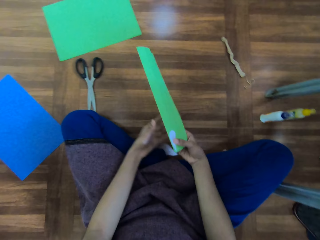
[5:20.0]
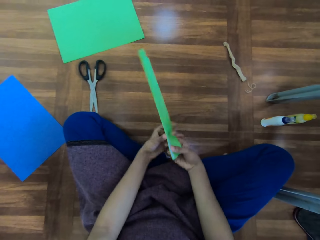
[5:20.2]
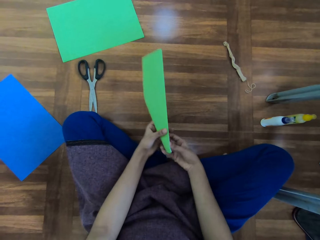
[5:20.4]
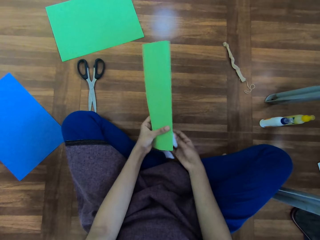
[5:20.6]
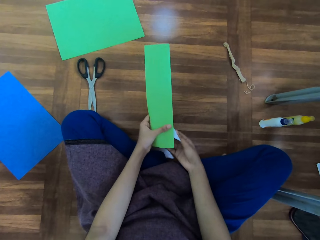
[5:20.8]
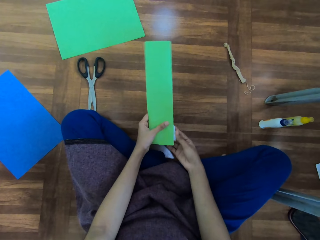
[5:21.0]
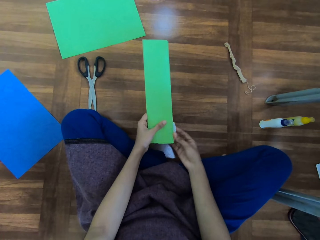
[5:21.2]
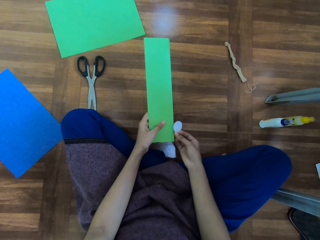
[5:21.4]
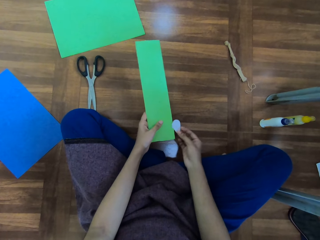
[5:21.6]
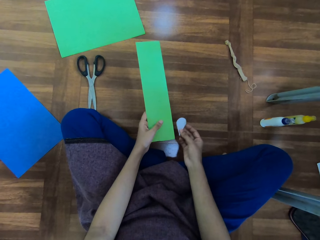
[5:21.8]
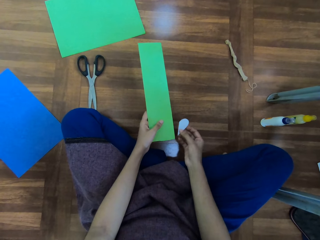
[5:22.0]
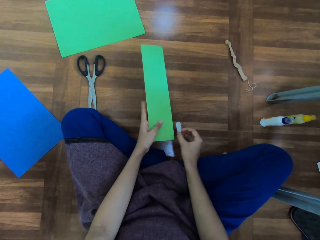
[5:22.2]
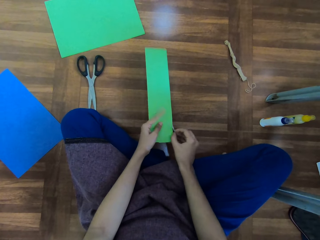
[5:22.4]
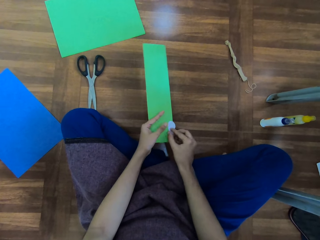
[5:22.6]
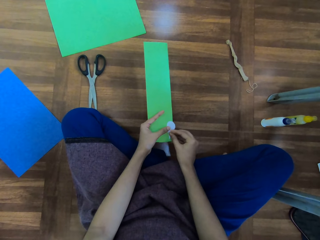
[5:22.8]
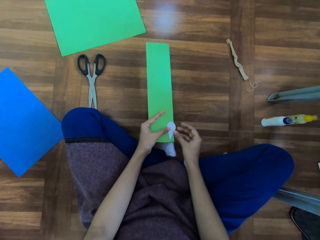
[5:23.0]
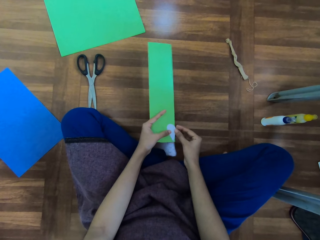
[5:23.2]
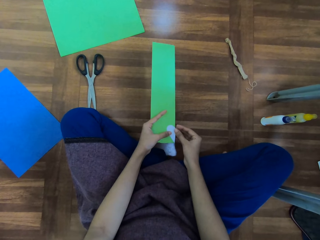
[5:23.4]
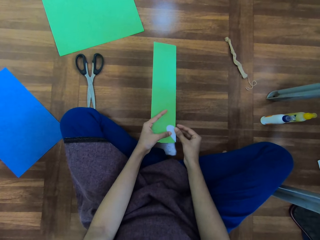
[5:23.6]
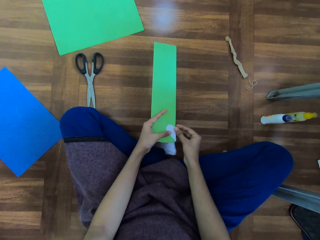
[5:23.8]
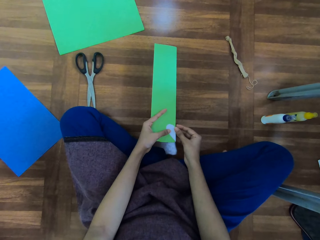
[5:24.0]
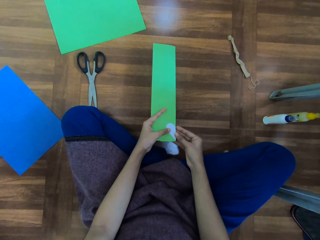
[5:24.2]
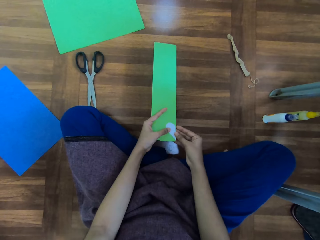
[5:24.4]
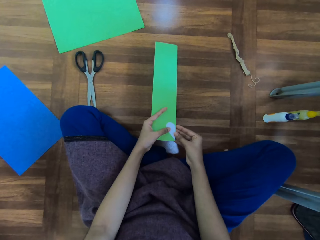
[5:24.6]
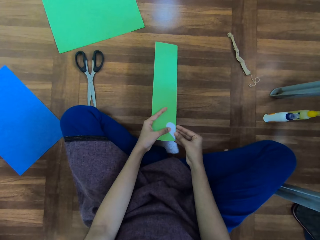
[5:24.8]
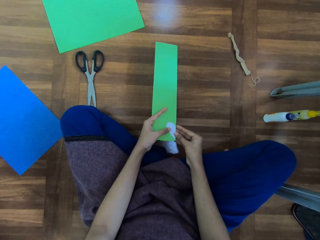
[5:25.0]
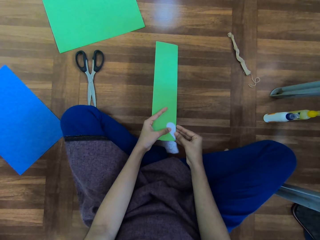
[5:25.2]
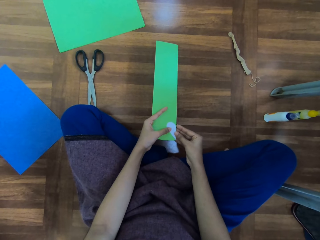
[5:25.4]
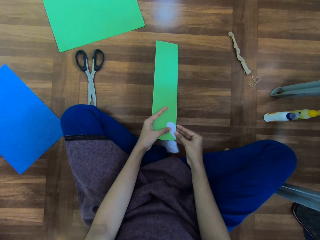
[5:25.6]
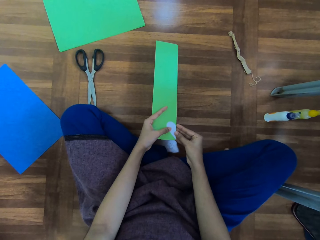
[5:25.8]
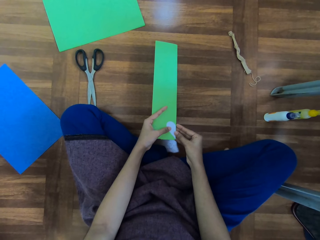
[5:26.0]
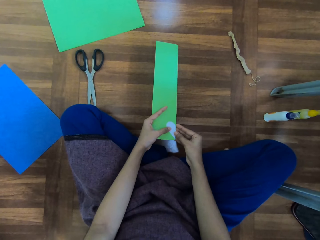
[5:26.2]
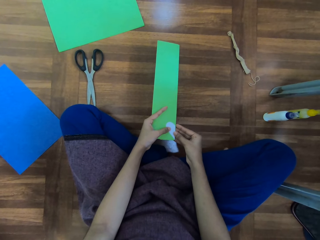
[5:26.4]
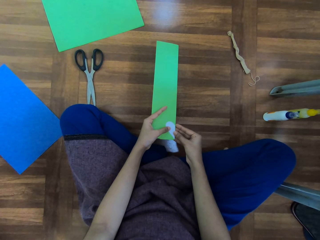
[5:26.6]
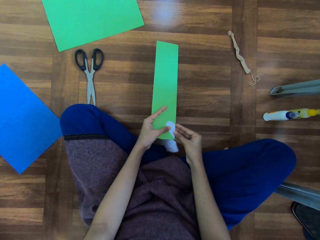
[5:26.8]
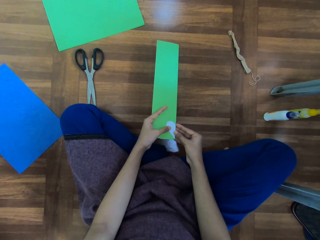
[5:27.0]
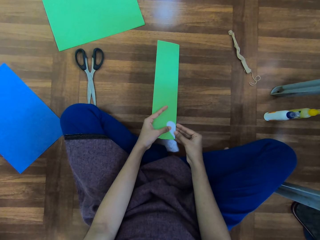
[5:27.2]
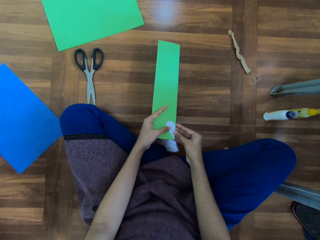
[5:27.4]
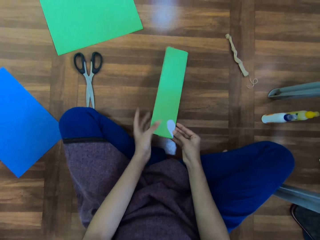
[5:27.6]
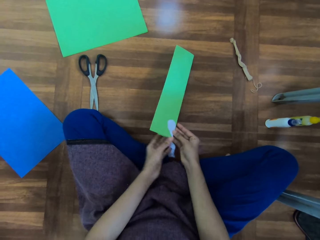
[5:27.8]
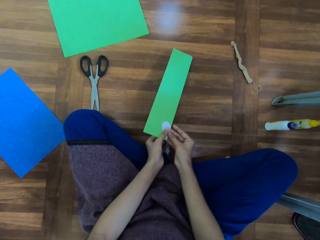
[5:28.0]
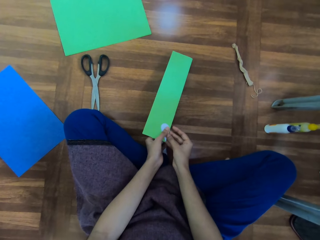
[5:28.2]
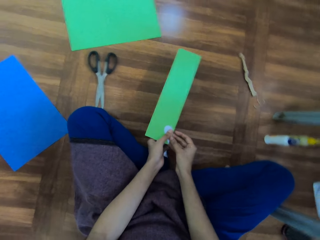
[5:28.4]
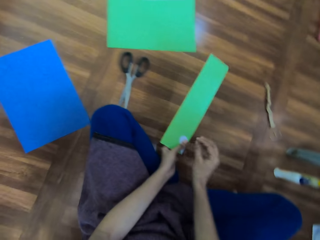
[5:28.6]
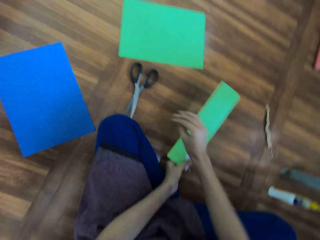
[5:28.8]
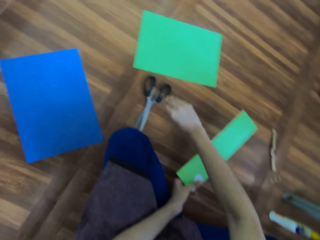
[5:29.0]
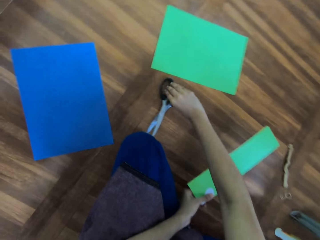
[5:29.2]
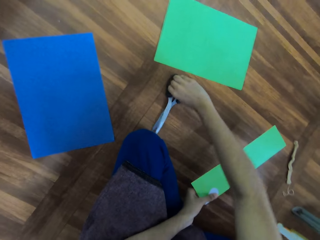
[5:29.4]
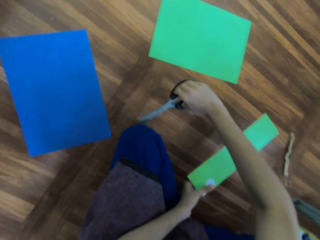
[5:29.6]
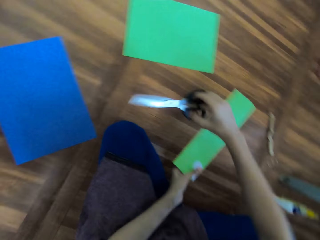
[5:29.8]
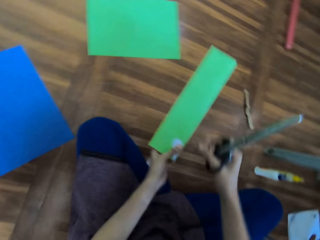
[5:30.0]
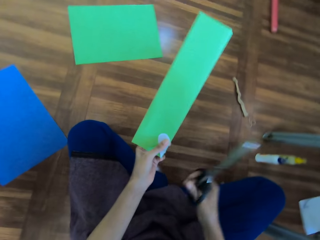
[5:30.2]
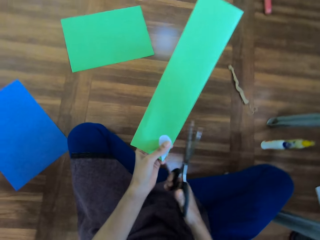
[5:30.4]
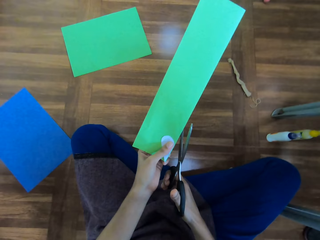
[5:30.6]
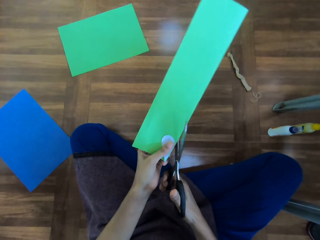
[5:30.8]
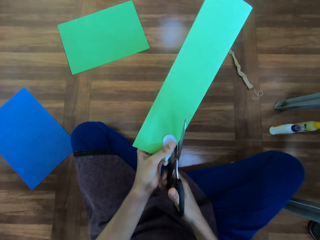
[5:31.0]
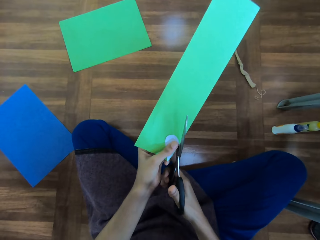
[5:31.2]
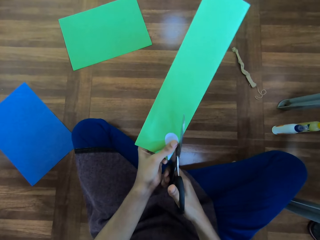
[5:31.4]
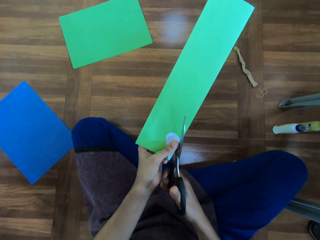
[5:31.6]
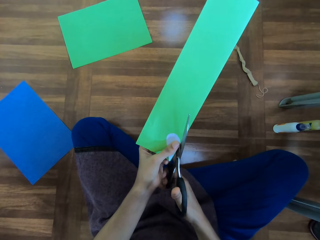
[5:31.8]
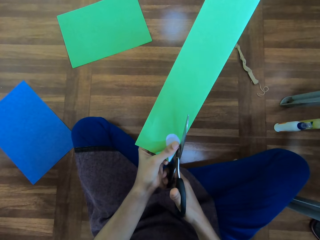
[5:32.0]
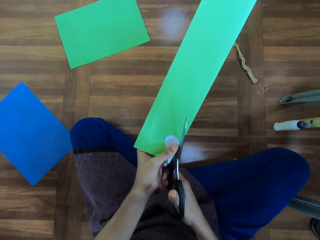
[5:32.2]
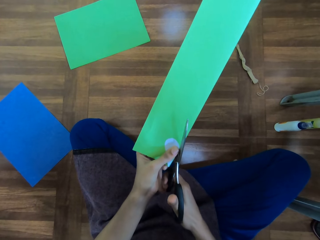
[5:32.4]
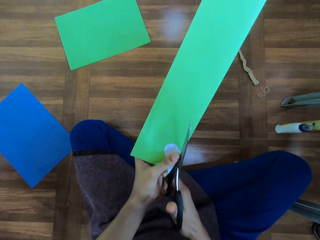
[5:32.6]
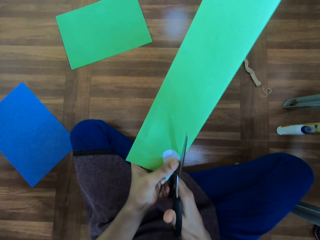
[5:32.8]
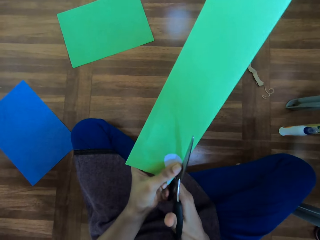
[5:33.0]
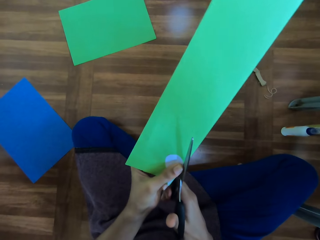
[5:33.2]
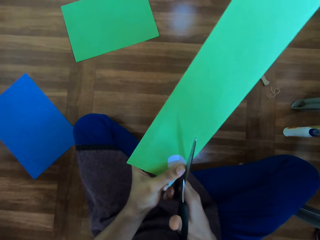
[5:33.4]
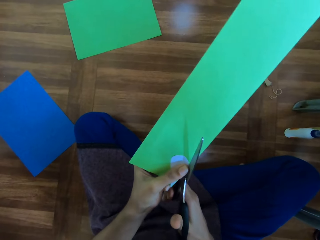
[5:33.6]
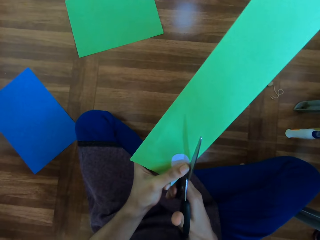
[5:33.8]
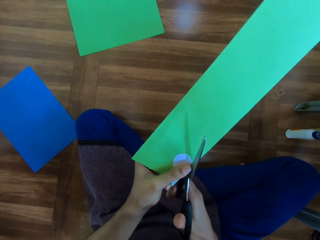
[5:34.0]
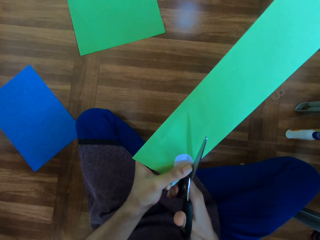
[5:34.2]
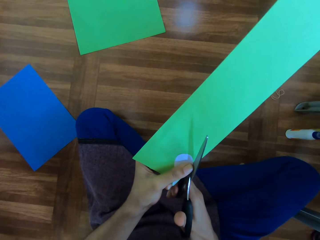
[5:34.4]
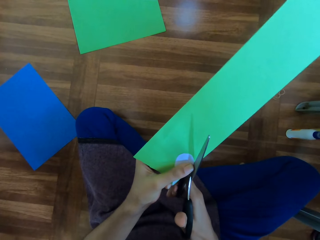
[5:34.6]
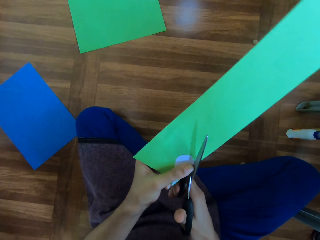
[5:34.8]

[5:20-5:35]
The camera wearer turns the paper around. They adjust the piece of paper on the paper. They pick a pair of scissors from the floor. They cut the paper with the scissors.

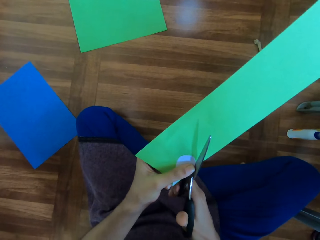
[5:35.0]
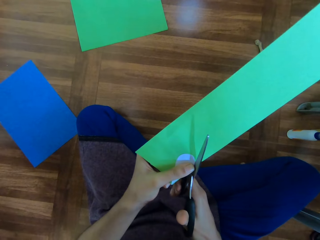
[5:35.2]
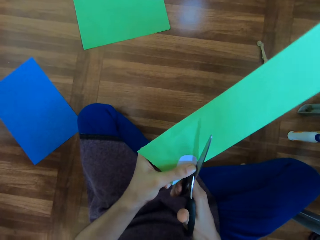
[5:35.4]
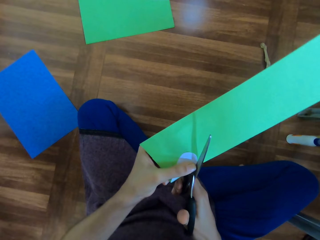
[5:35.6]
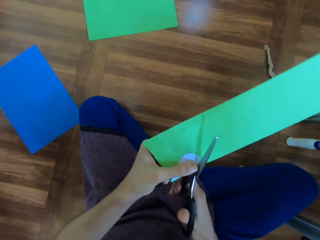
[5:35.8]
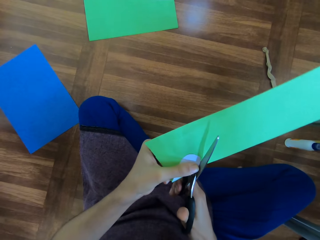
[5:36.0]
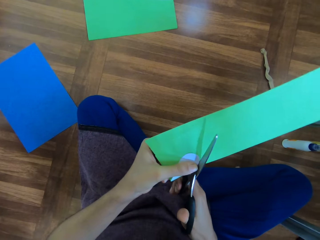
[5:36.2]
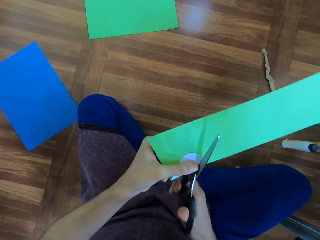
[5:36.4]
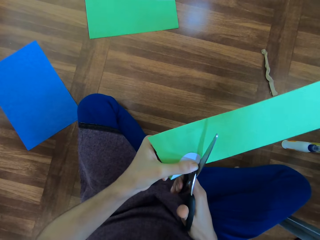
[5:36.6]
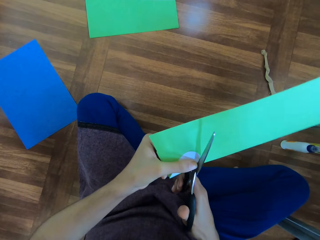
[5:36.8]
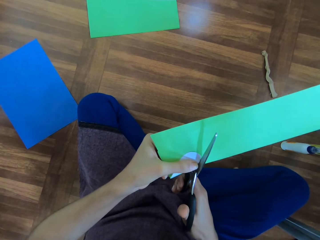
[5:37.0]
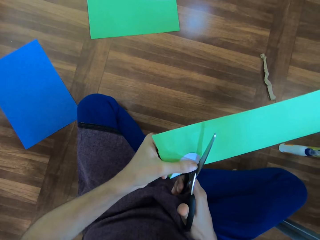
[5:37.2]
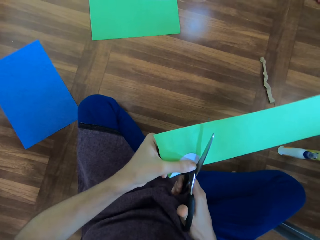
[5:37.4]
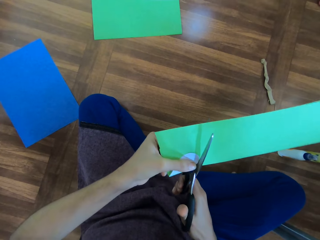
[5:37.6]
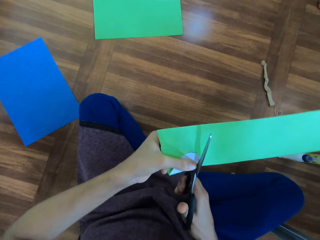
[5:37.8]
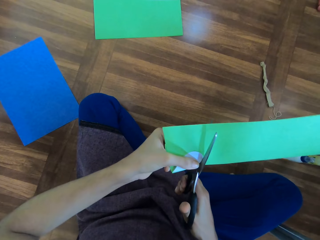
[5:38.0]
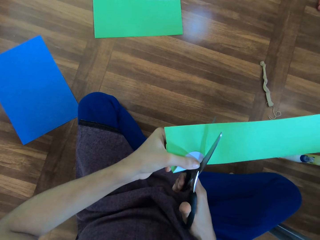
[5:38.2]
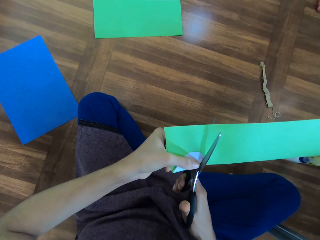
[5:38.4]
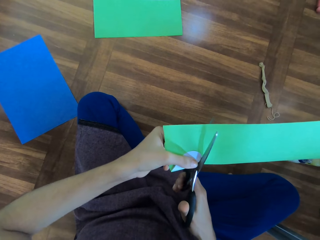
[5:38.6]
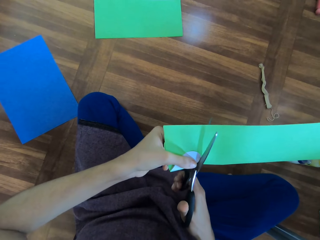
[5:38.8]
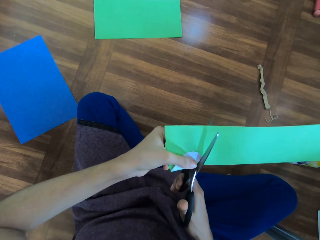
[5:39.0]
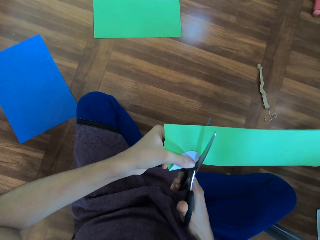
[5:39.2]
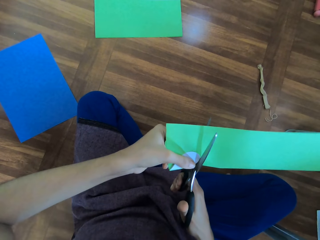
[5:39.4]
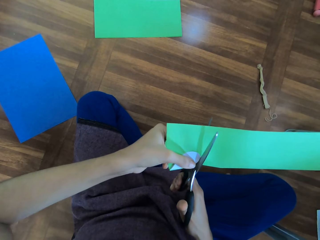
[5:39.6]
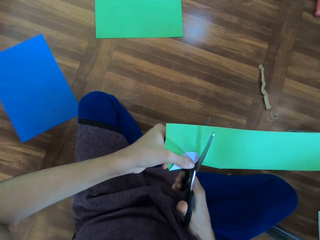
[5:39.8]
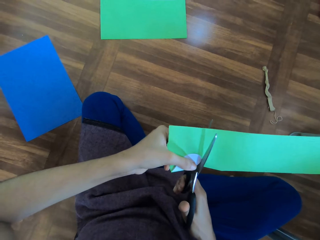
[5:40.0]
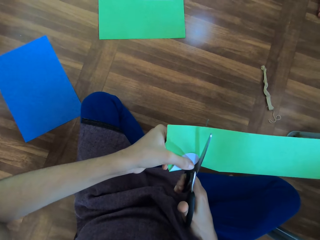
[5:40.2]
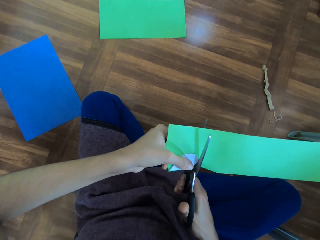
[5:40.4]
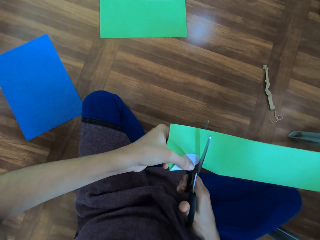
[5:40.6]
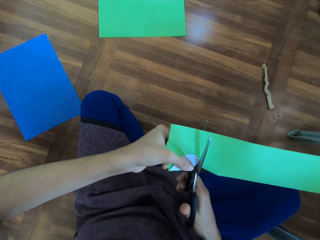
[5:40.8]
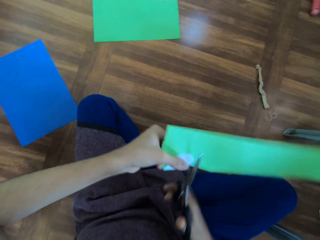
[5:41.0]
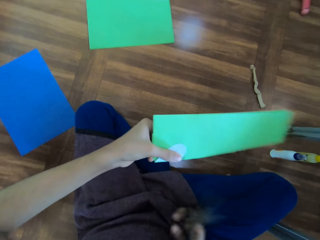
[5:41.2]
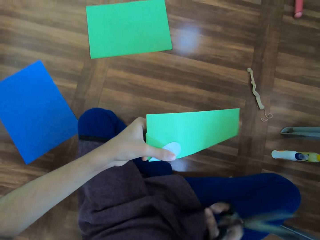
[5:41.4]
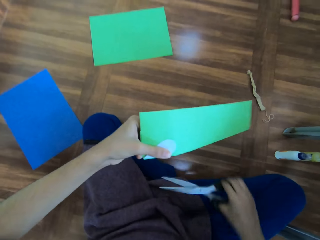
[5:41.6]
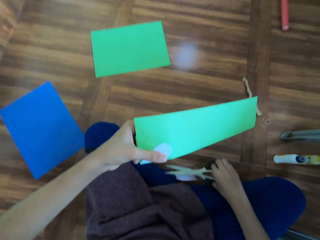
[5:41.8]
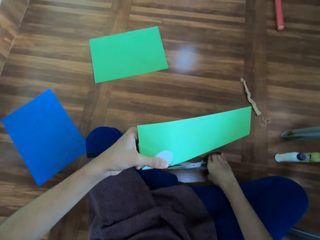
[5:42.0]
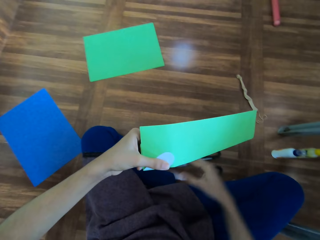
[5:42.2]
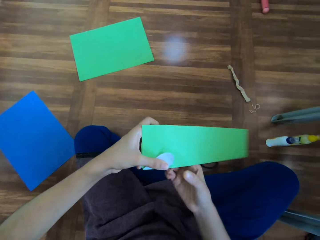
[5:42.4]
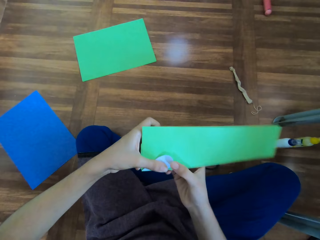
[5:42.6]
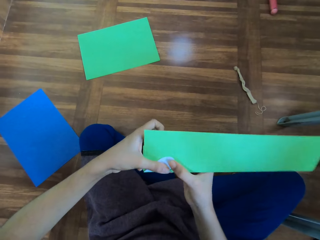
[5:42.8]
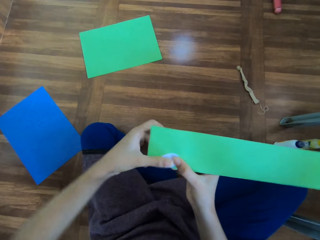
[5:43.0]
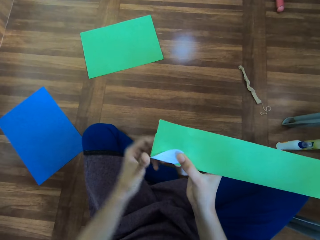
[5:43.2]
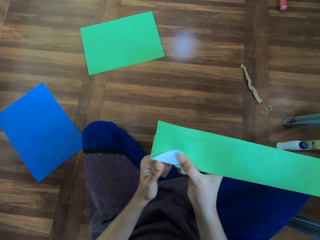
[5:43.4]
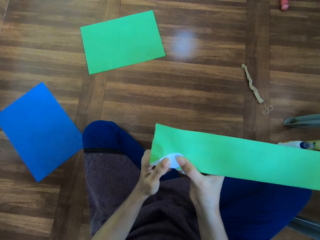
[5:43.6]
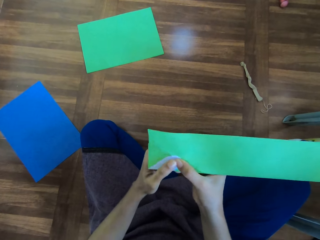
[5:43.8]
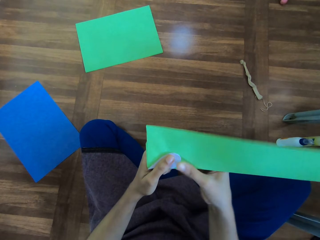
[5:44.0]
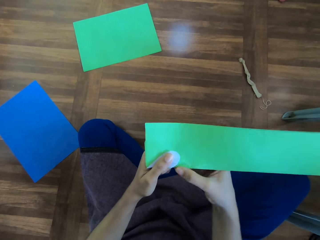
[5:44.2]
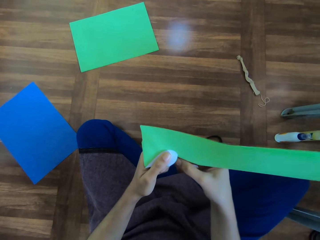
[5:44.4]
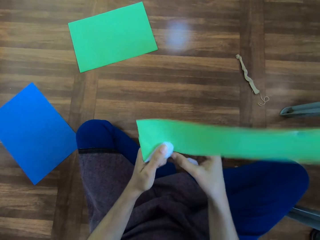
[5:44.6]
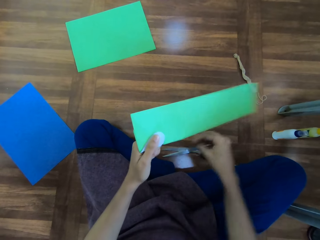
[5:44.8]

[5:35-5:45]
The camera wearer places the scissors on the floor. She adjusts the paper in her hand.
